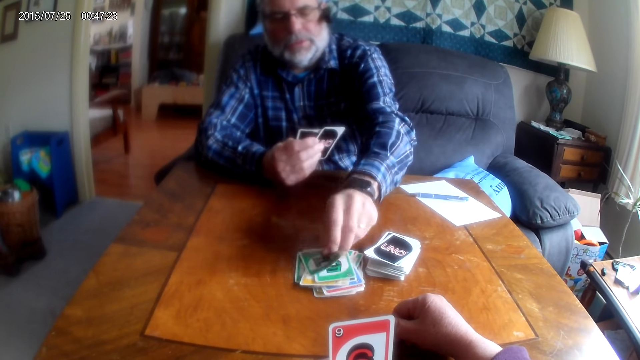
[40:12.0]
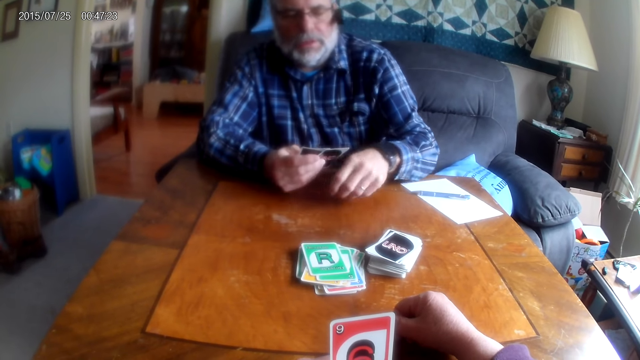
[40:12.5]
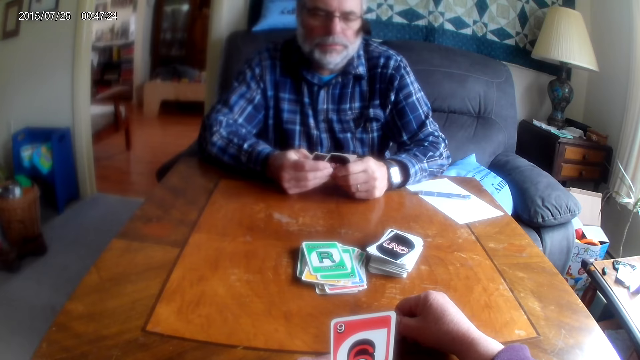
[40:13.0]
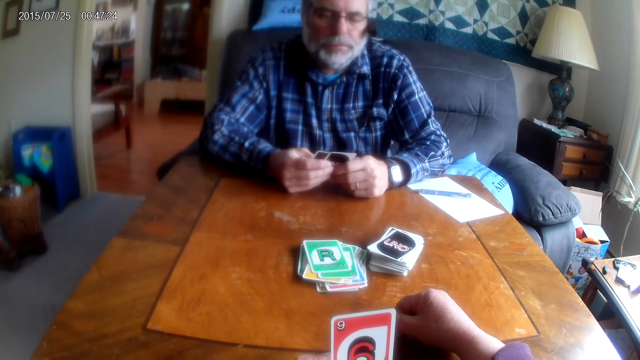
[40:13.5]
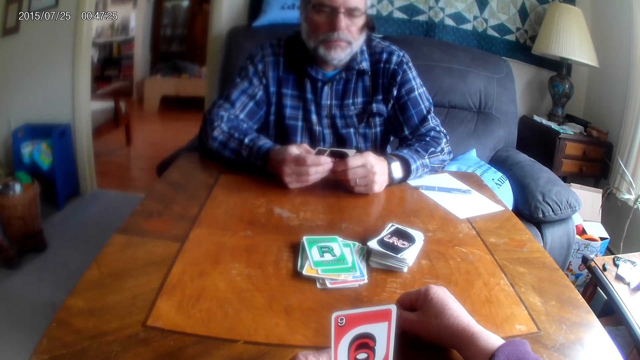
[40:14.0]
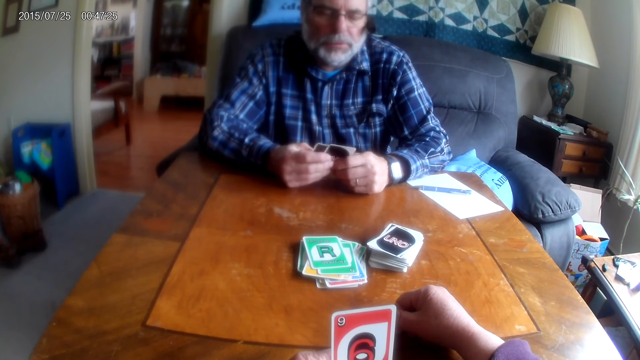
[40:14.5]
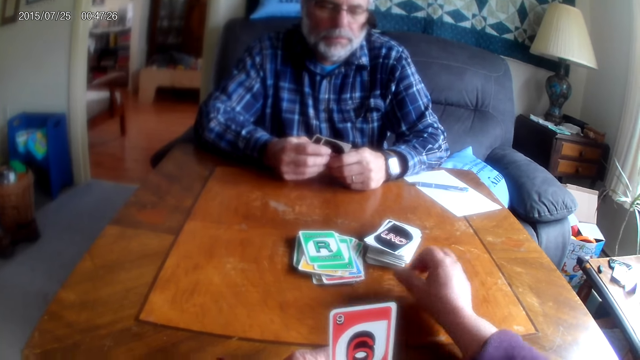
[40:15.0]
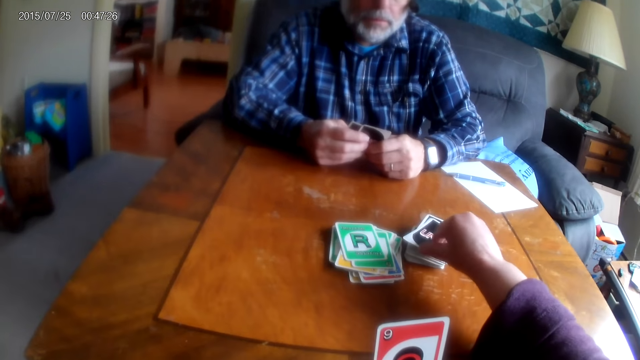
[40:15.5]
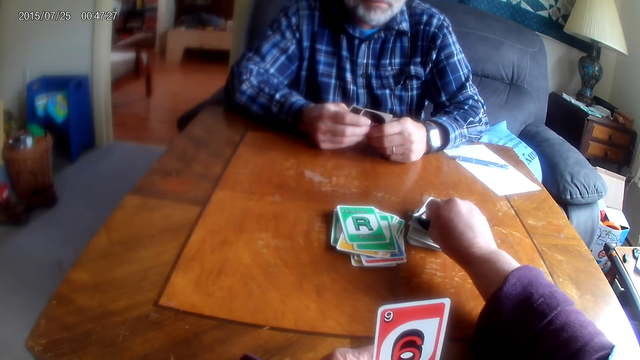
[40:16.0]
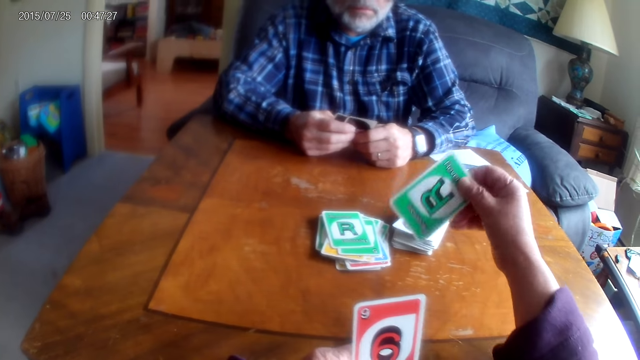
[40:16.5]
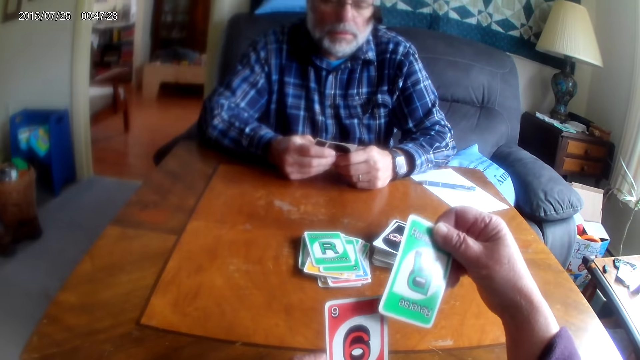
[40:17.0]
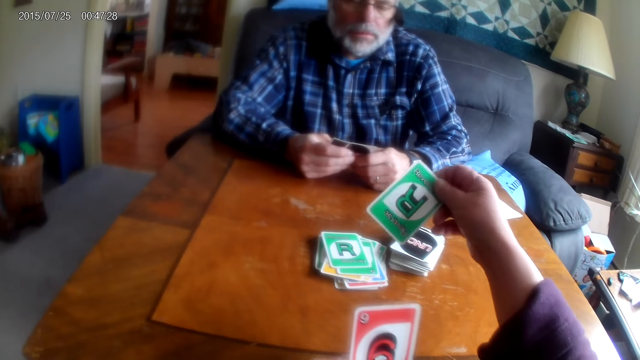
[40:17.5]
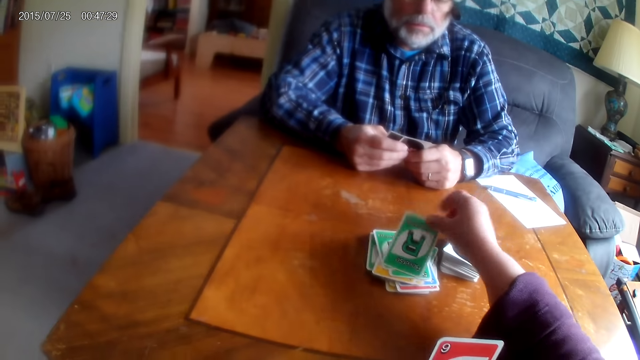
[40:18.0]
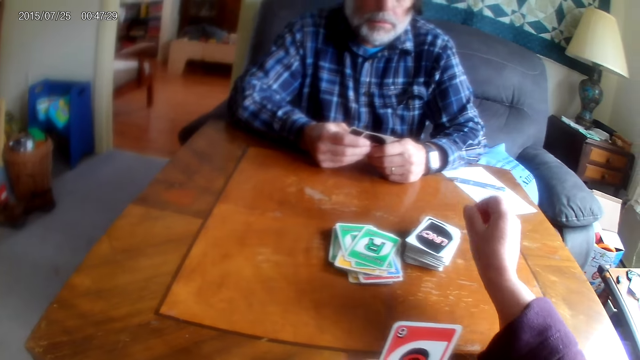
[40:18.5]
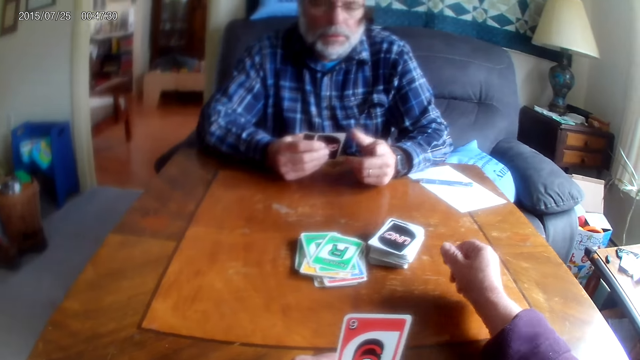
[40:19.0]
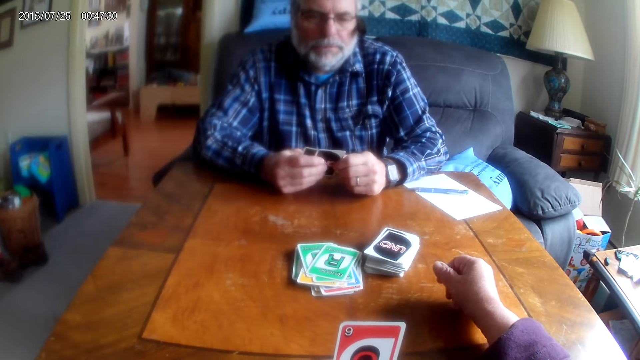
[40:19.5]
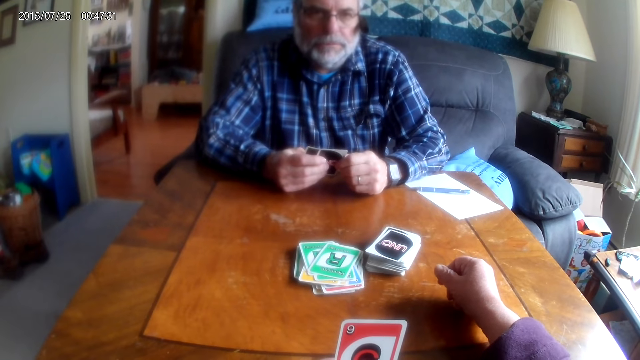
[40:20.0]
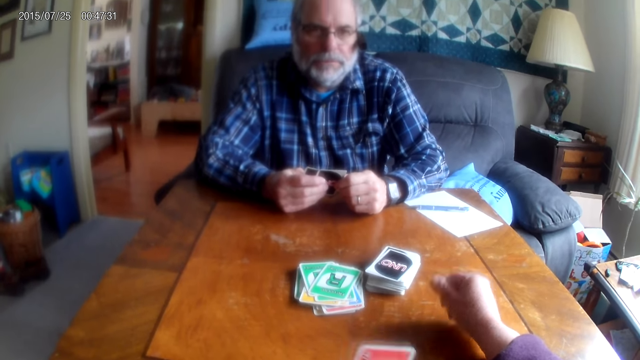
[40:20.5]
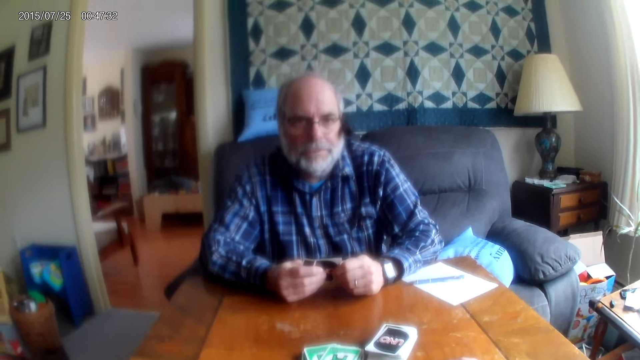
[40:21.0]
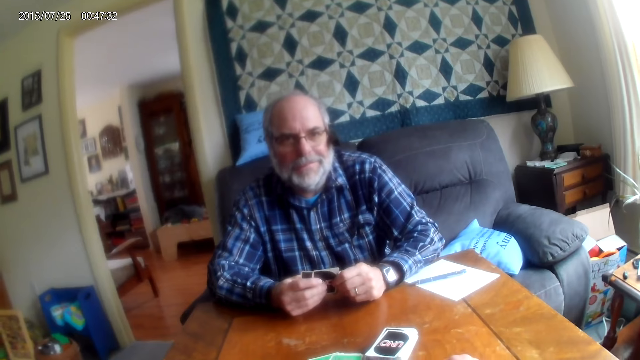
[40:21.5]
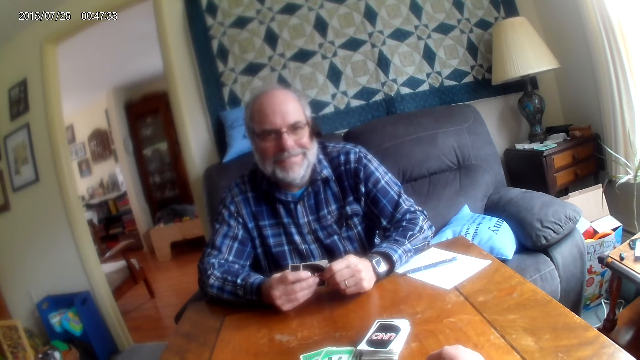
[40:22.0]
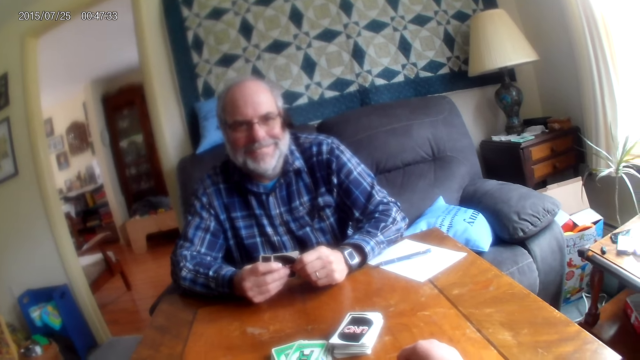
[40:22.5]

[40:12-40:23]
A man places a card on the table. The man picks up the card. The camera wearer picks up the card from the table. They place the card on the table. The man converses with the camera wearer.

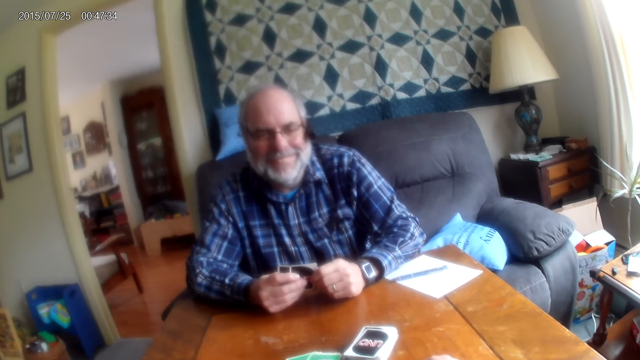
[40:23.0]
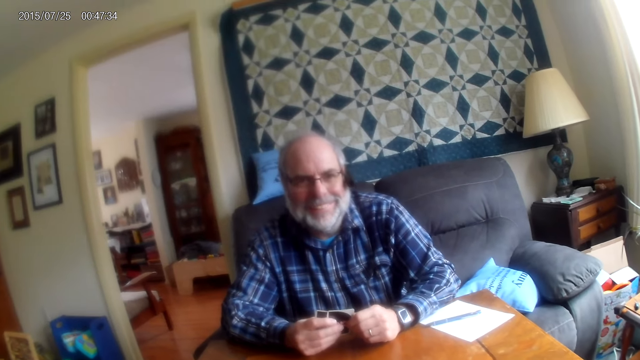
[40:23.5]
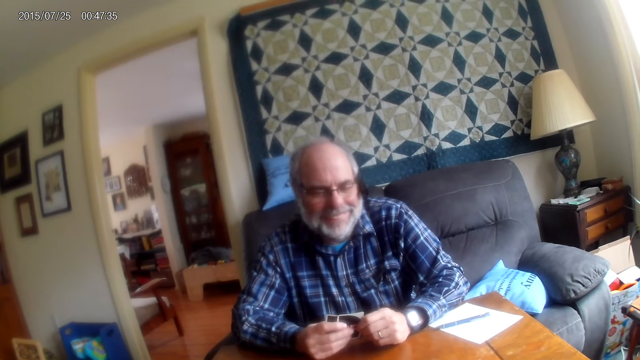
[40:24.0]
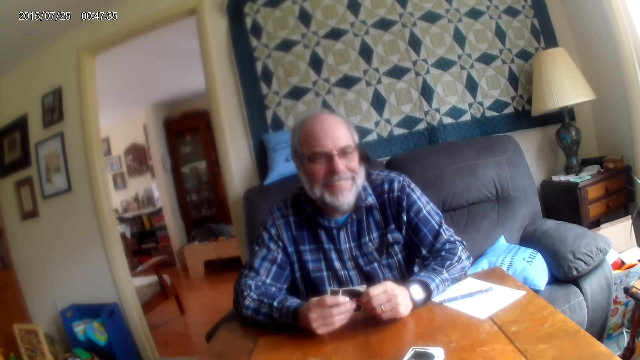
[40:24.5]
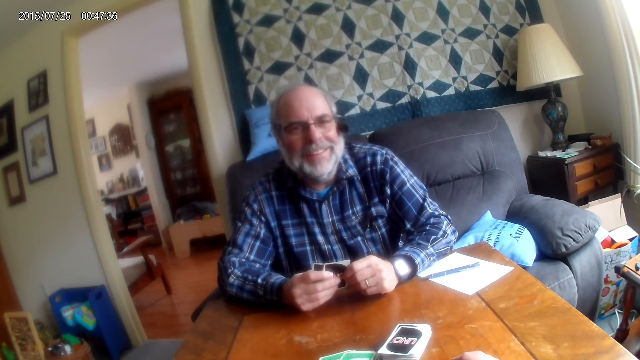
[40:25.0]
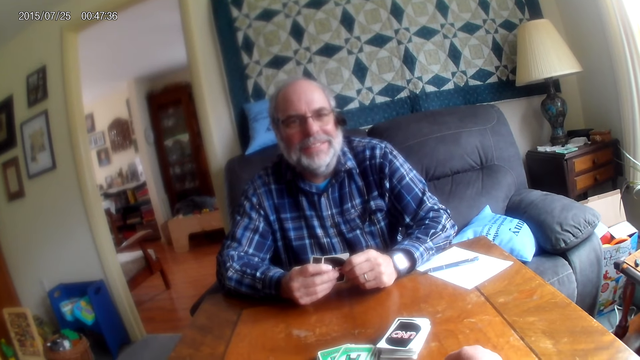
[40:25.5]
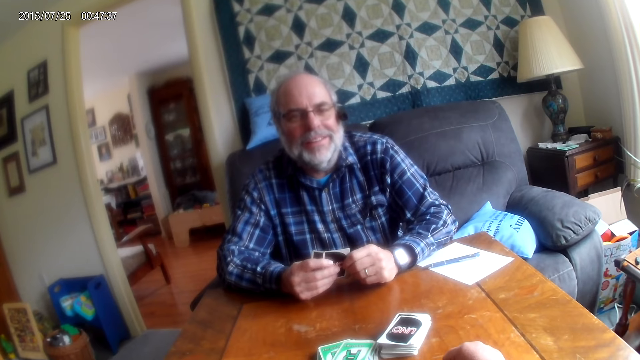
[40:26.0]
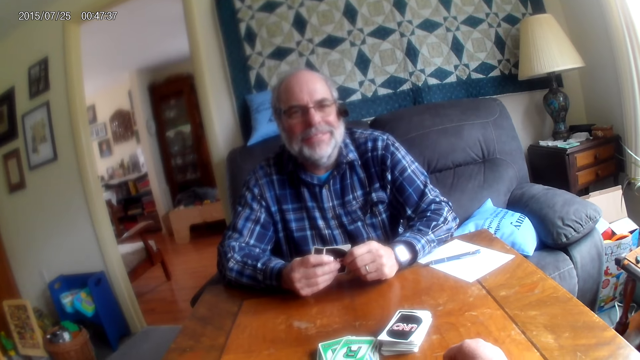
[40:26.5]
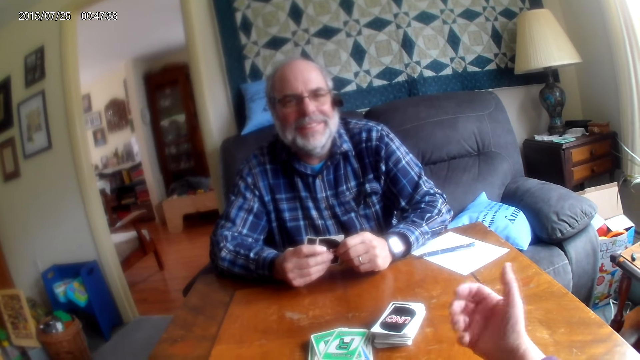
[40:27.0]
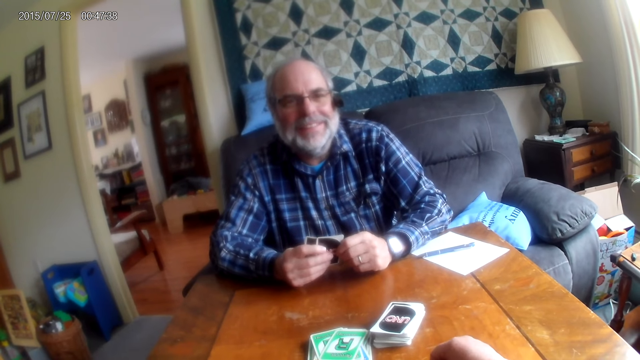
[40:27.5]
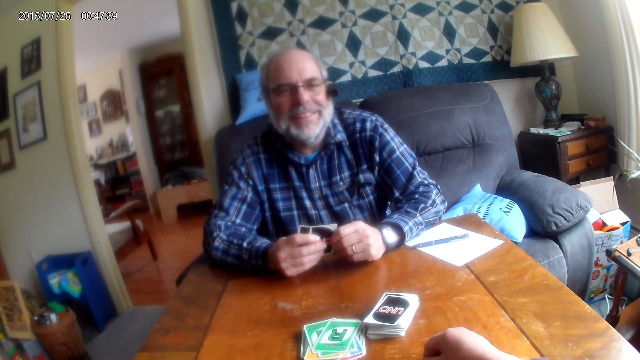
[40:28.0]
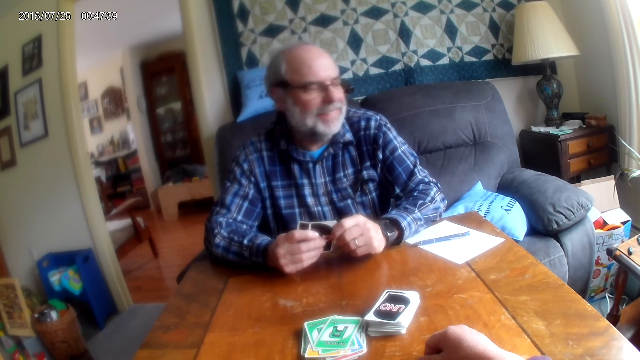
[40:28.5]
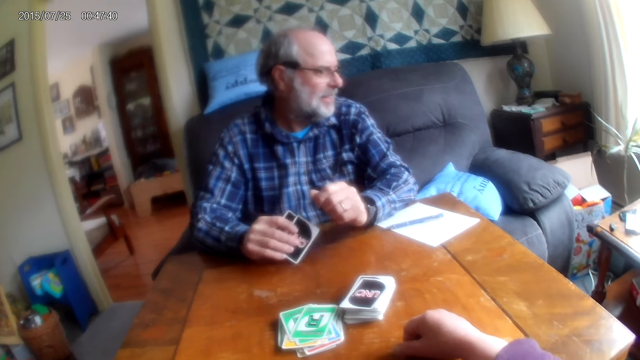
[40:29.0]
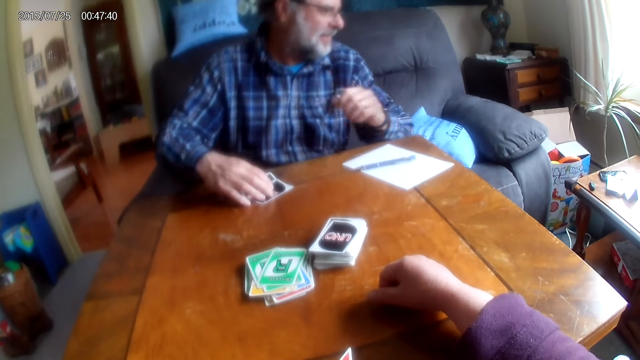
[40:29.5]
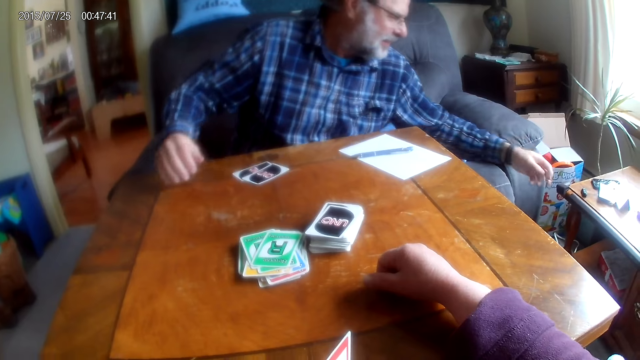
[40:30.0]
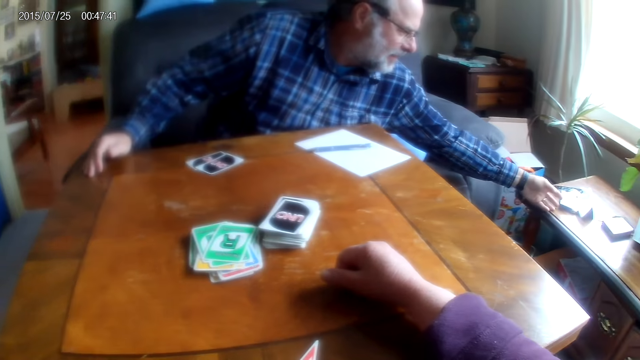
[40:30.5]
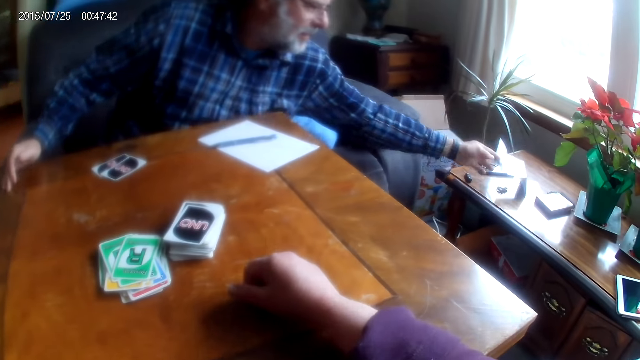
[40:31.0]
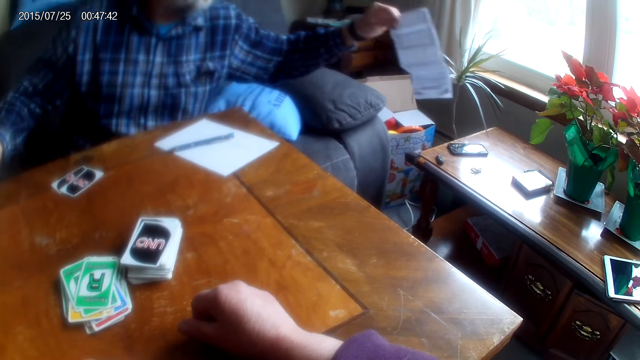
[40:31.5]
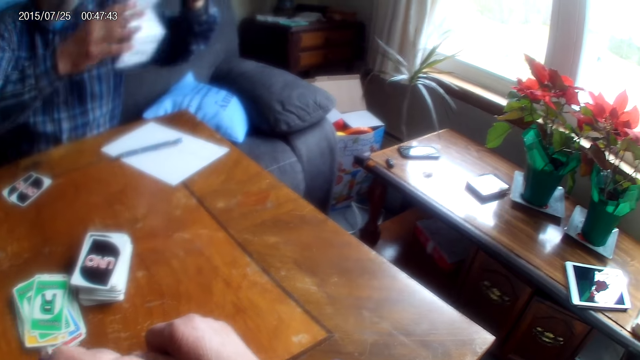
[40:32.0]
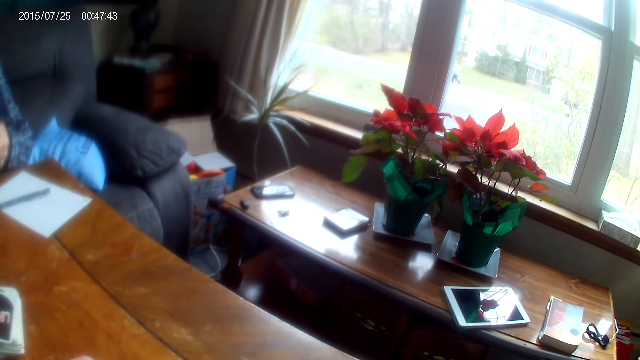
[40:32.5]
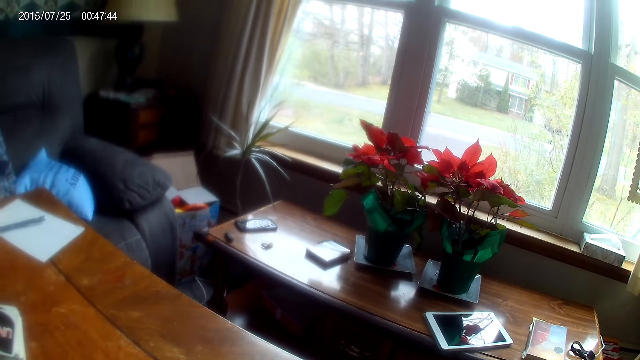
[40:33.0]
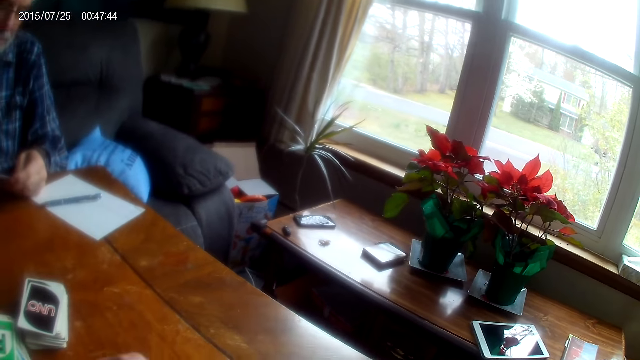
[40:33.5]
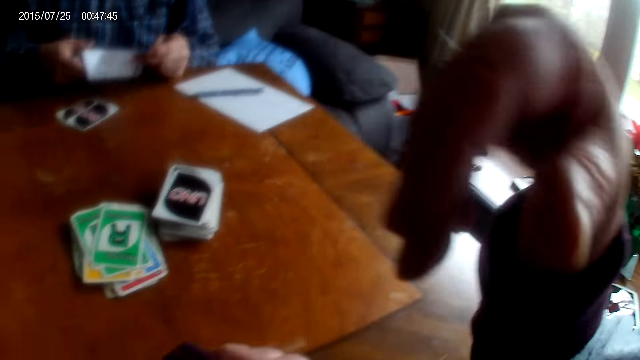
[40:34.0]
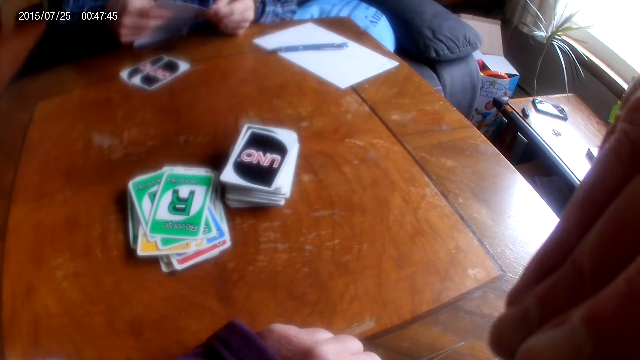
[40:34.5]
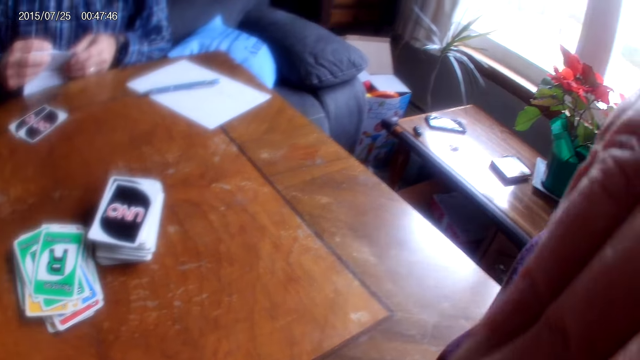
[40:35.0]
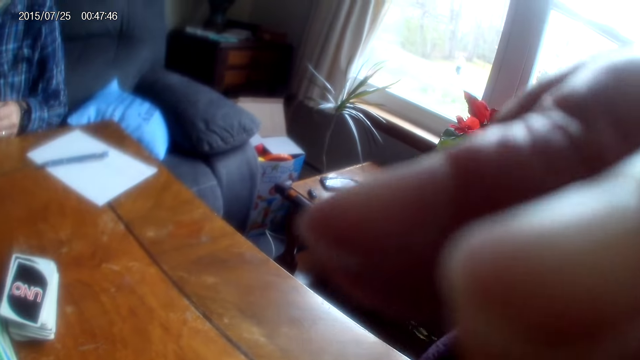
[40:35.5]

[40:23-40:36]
A man looks at the camera wearer. The man converses with the camera wearer. The camera wearer responds. The man puts the cards down and picks up a paper from the table. The camera wearer looks around the room.
